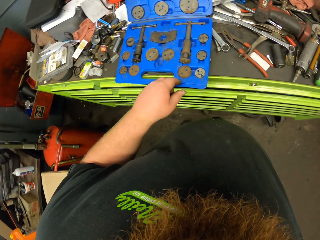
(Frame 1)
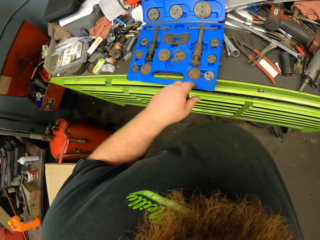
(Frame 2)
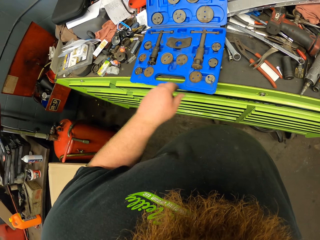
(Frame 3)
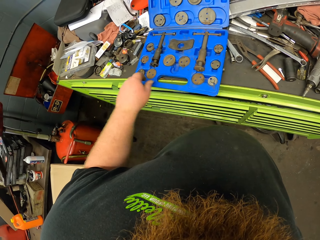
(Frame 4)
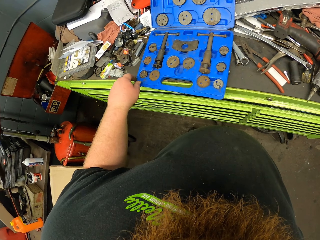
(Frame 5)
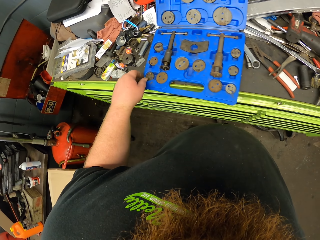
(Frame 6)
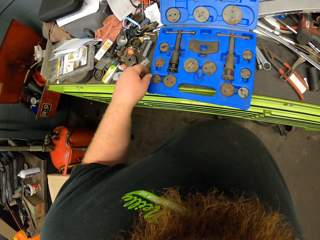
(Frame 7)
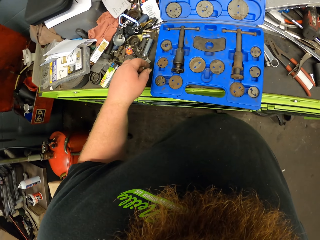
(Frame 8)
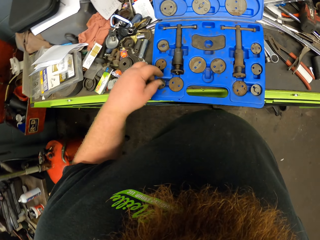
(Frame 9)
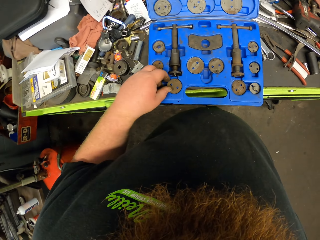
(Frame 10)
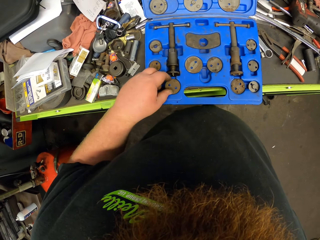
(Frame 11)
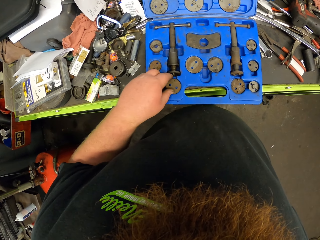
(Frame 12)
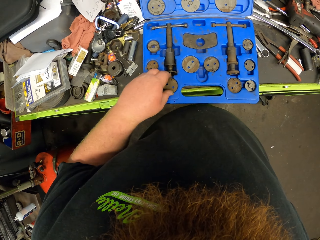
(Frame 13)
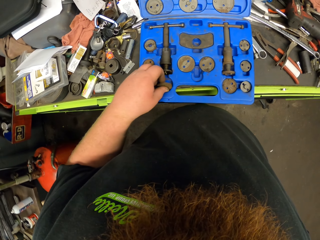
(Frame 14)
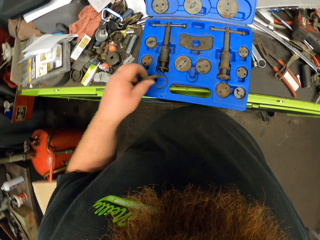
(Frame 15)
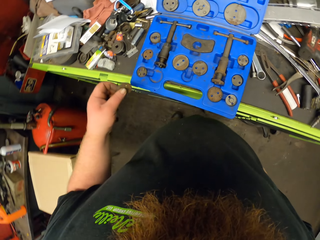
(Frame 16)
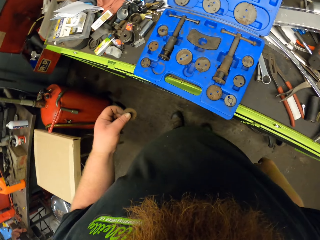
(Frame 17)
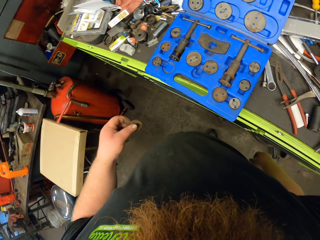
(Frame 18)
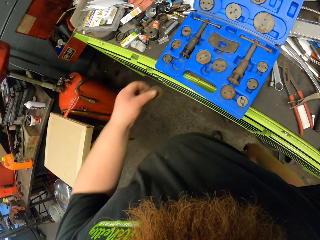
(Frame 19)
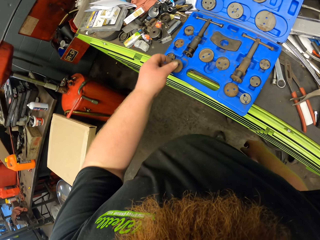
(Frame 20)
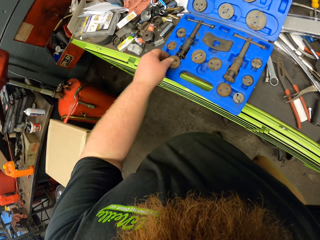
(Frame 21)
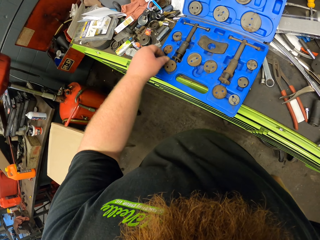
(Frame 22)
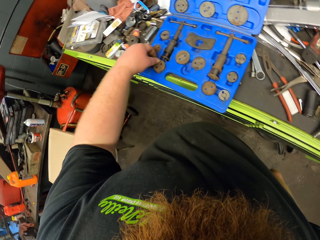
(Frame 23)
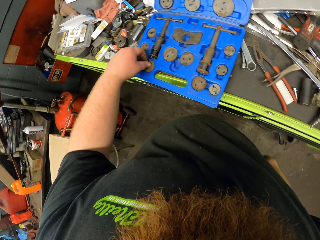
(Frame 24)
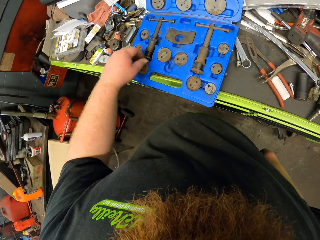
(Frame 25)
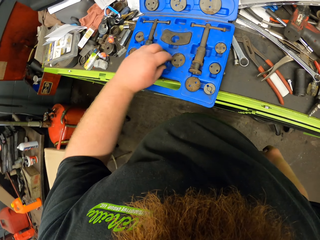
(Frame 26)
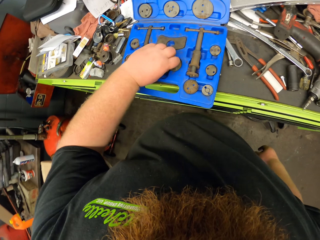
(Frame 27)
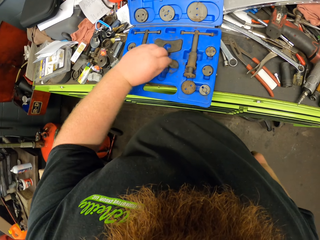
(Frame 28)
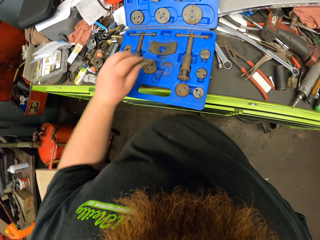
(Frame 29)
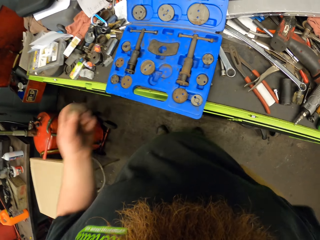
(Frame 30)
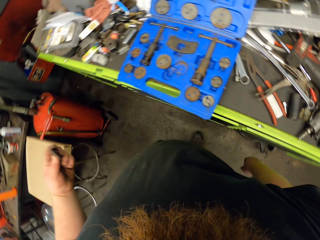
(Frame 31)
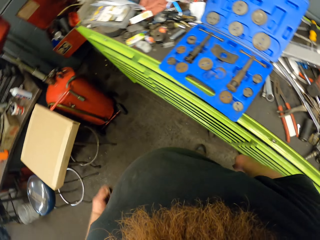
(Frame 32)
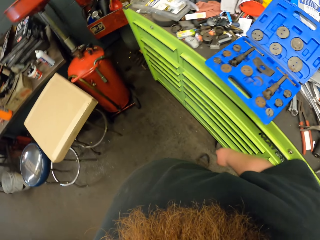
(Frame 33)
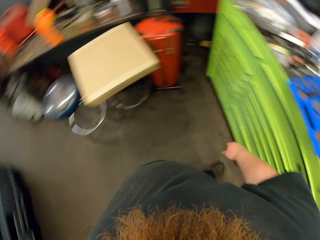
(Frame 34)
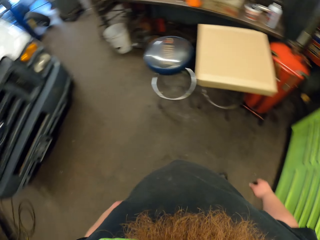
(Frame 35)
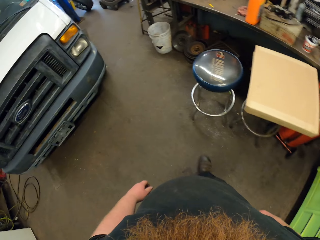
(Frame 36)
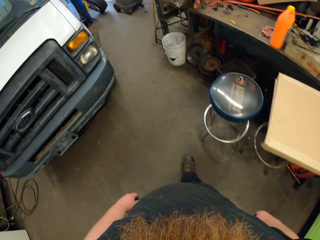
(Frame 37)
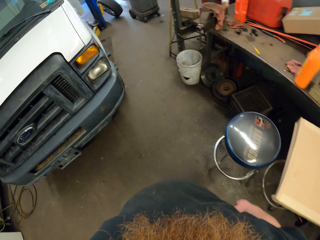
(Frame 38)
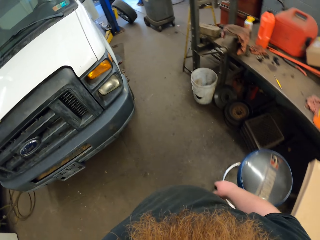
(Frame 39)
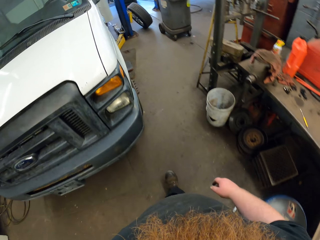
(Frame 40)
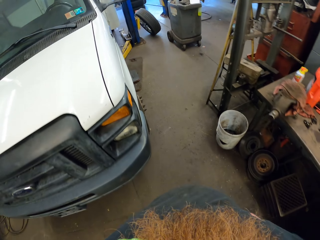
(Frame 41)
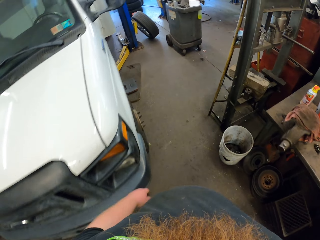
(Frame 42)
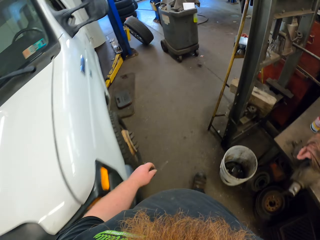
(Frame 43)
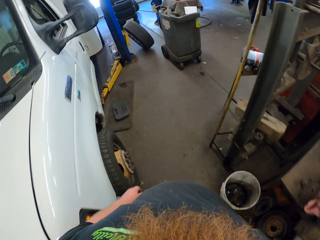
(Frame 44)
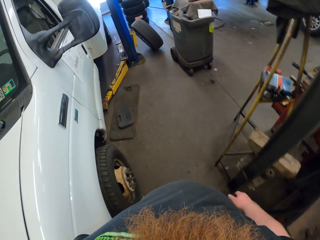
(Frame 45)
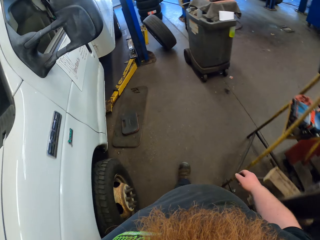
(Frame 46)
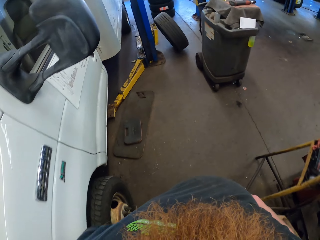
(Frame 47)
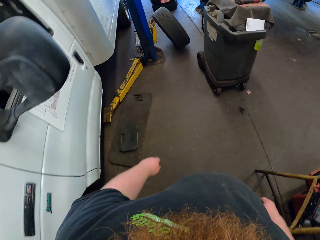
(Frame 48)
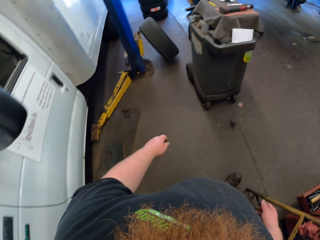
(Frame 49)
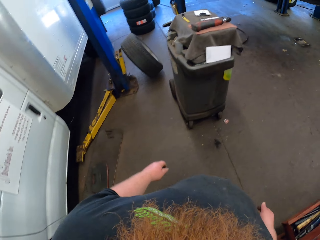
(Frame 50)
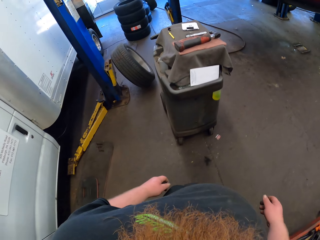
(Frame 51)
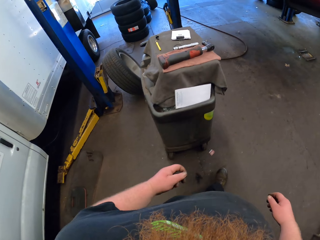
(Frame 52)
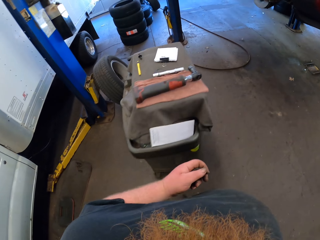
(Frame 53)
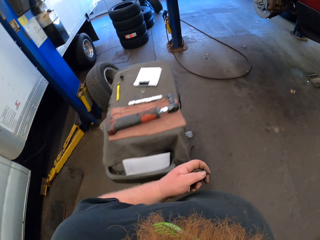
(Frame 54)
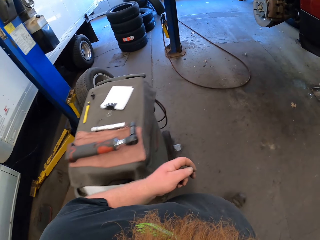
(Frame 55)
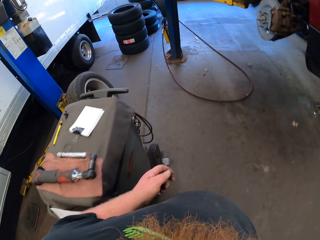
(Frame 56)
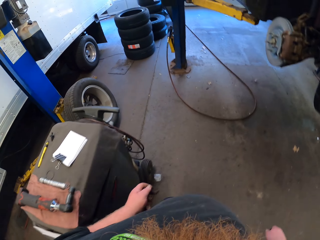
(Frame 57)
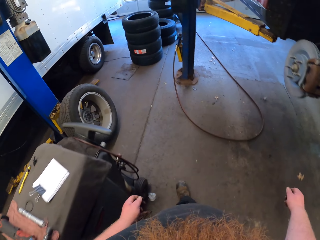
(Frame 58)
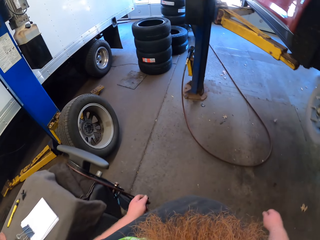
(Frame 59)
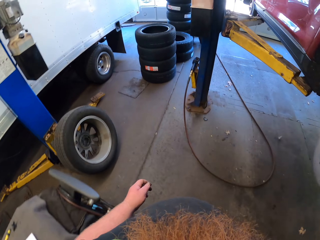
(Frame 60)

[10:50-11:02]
The camera wearer looks around. They take the metal lid. They turn around. They walk in the room.

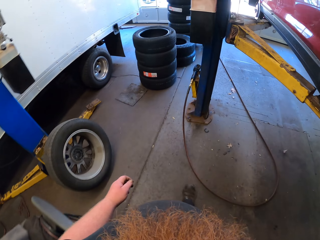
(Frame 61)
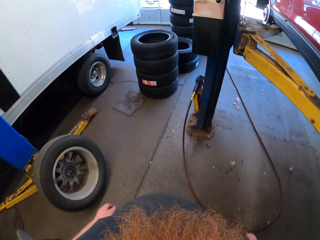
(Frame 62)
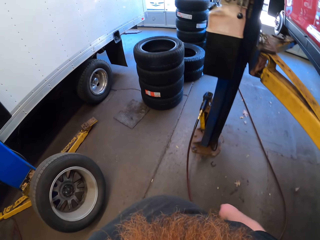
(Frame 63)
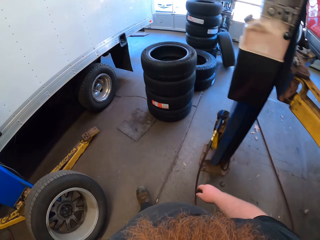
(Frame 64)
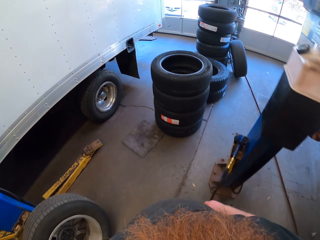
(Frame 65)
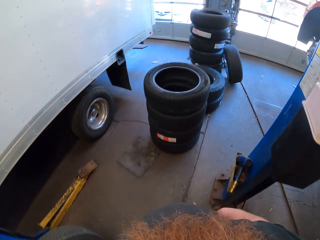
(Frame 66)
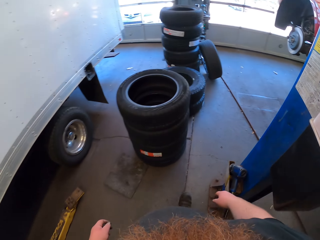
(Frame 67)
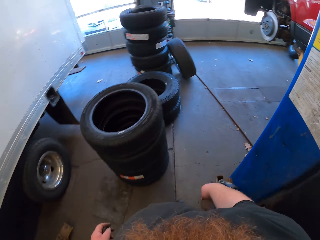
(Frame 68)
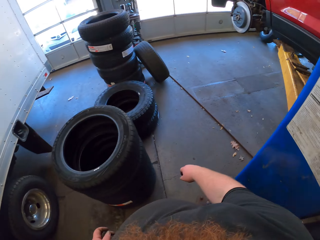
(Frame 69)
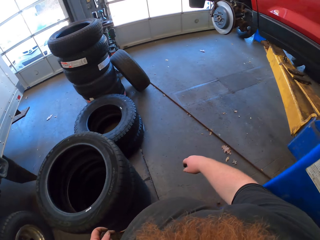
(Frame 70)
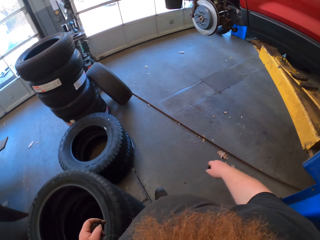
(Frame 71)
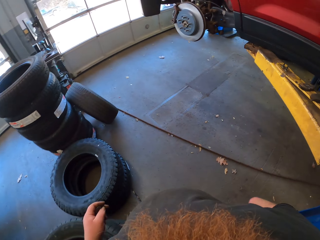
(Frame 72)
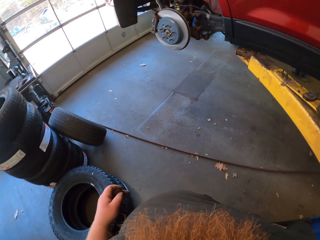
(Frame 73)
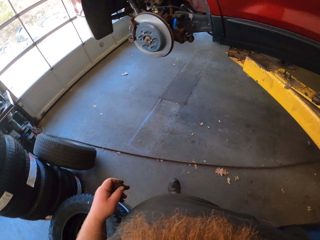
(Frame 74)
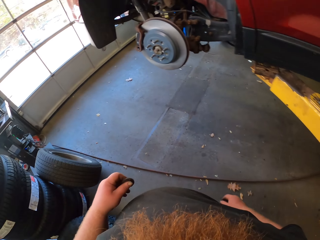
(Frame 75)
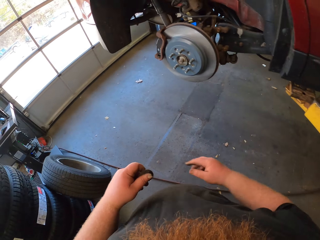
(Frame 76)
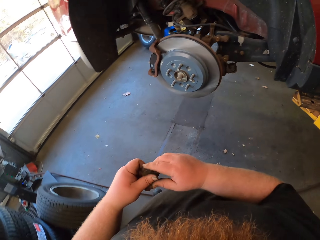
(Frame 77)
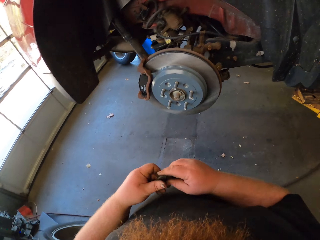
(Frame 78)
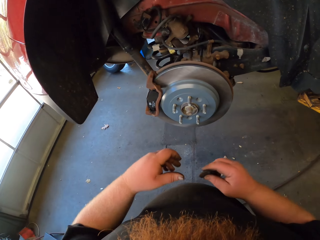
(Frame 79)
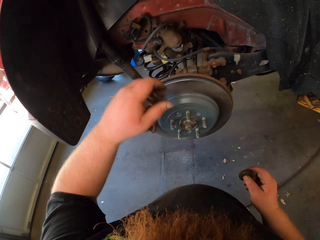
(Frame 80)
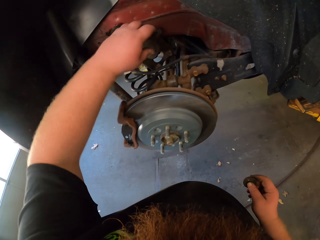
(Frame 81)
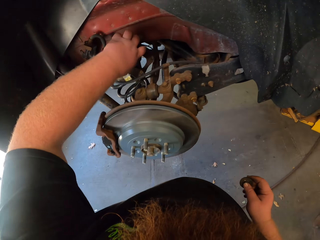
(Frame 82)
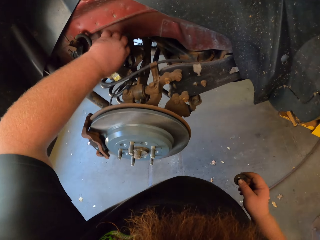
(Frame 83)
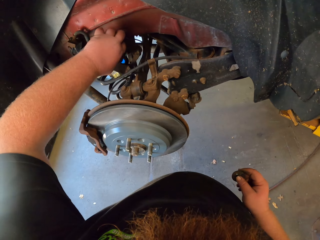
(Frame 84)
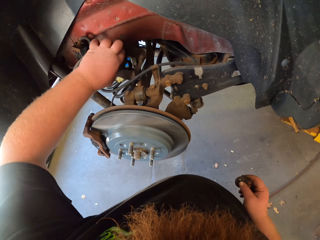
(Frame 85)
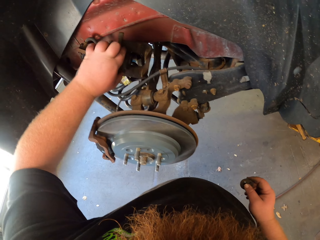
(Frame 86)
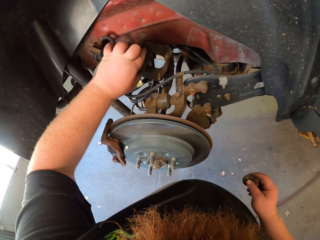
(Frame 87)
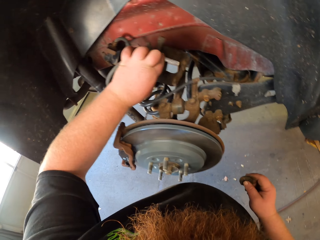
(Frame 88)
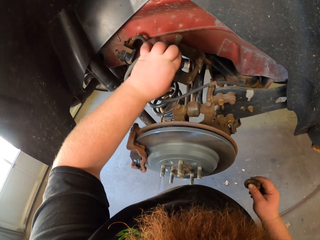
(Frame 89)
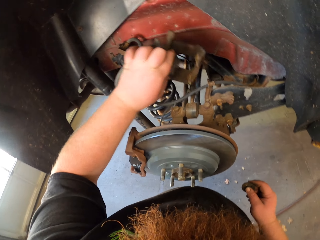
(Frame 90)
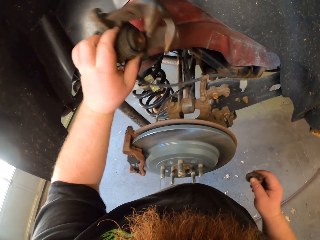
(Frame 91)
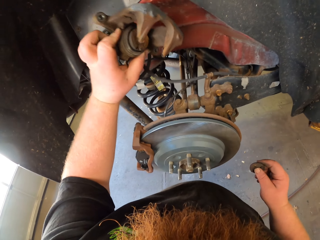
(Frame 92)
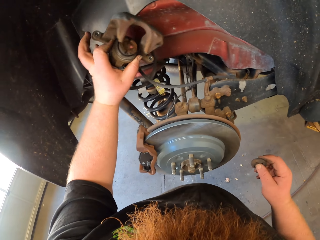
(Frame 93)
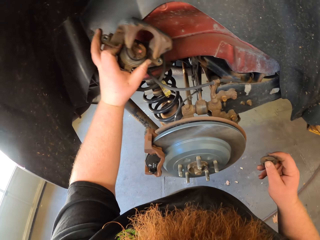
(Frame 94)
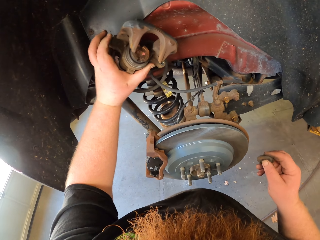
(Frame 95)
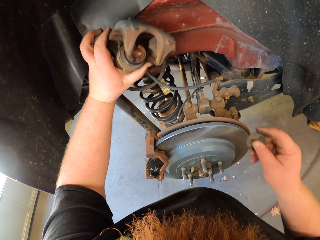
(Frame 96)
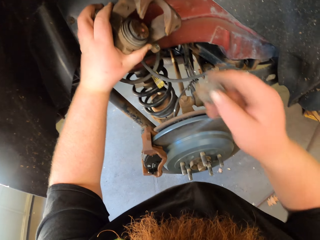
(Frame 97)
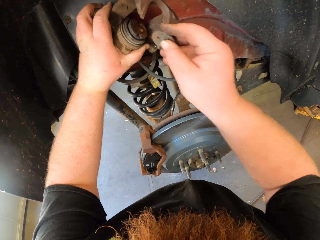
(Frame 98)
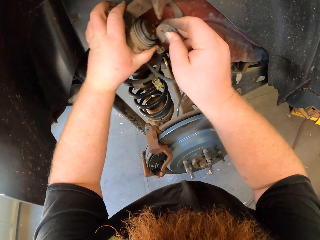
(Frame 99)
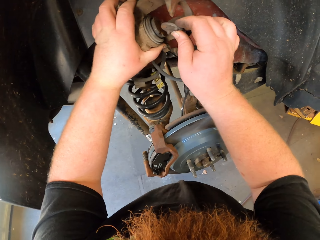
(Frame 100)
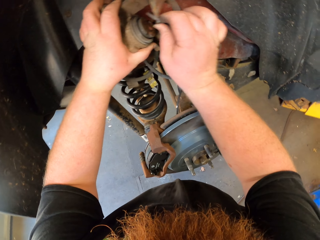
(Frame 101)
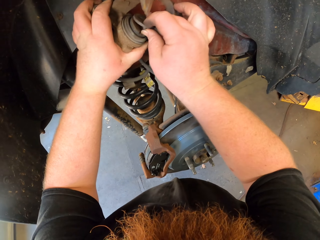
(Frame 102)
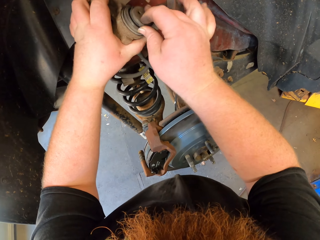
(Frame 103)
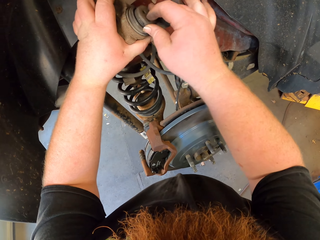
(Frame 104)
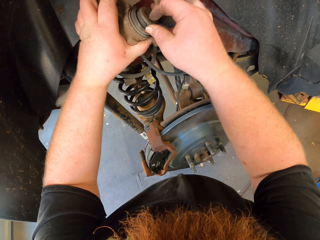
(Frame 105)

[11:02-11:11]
The camera wearer fixes metal on the car engine. They touch part of the wheel hub.
